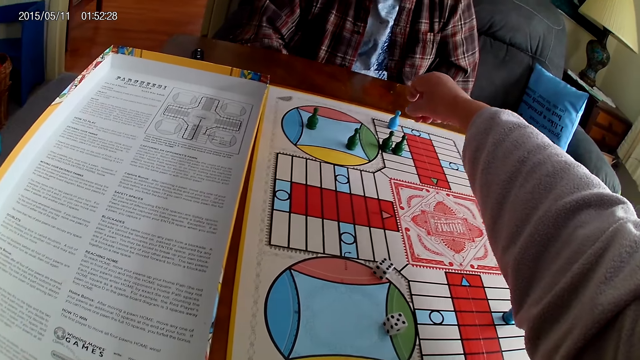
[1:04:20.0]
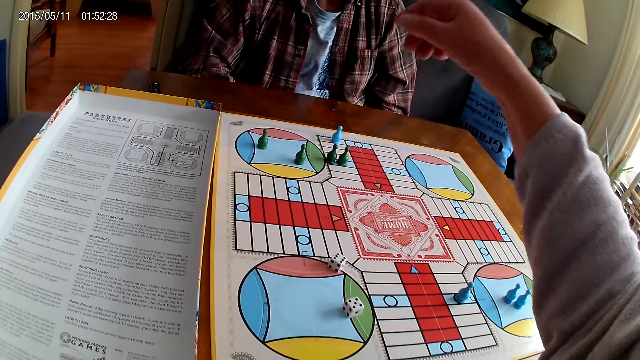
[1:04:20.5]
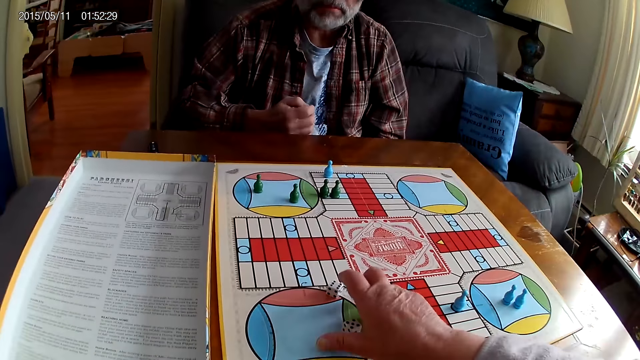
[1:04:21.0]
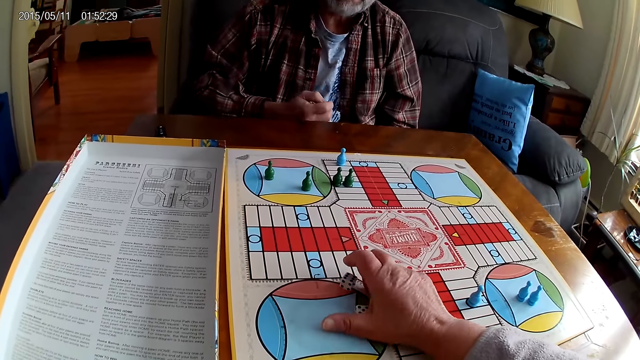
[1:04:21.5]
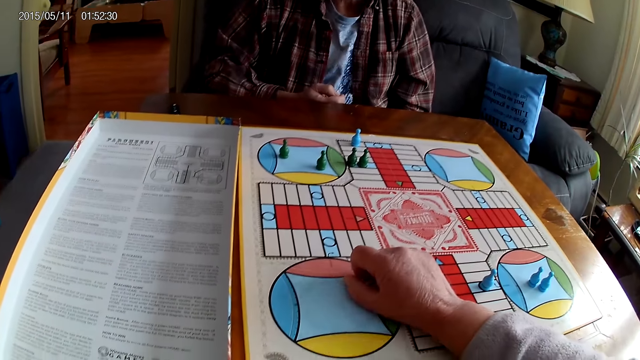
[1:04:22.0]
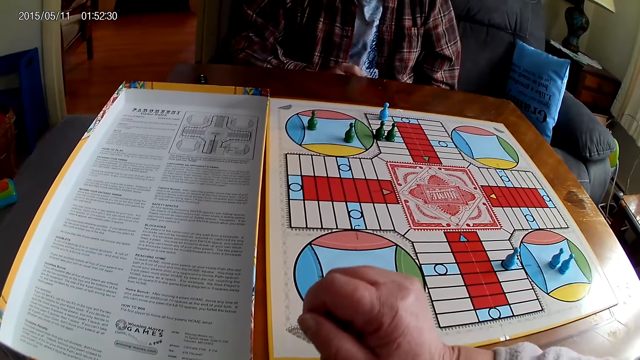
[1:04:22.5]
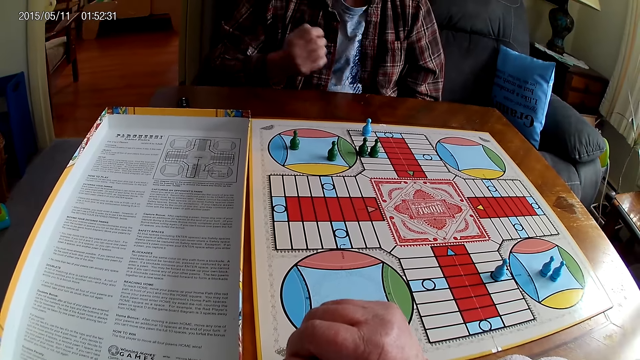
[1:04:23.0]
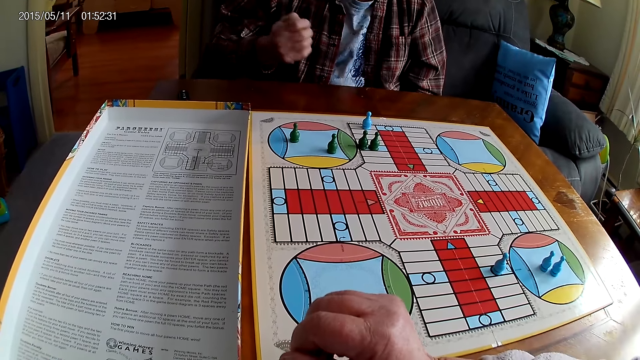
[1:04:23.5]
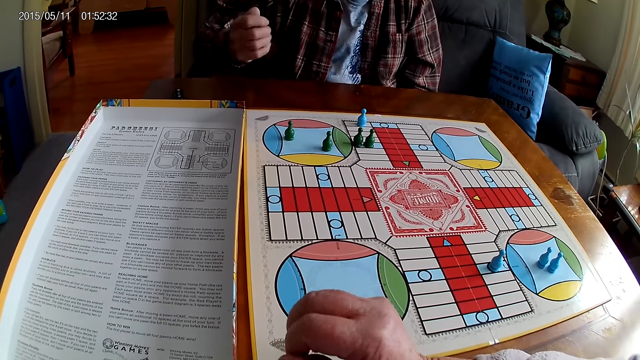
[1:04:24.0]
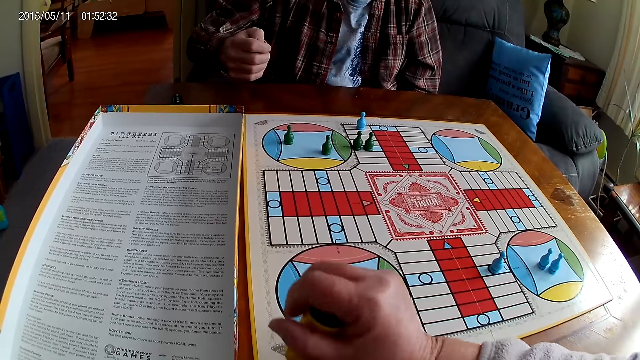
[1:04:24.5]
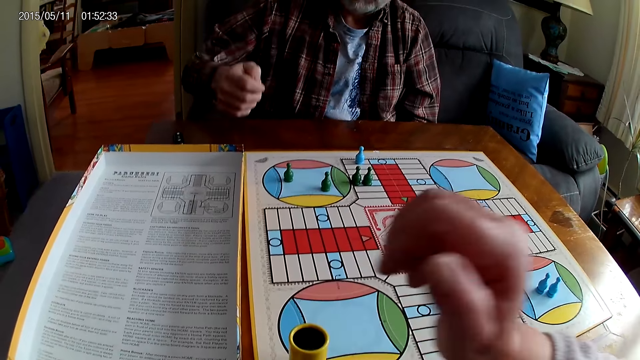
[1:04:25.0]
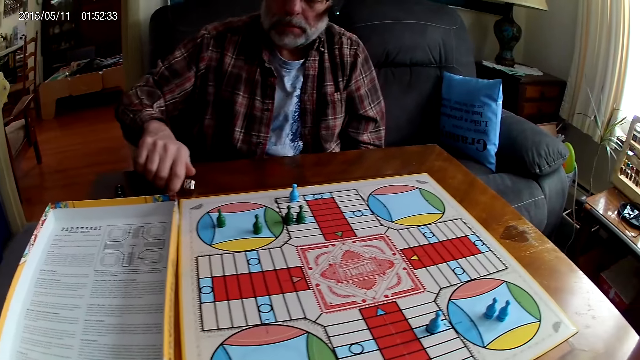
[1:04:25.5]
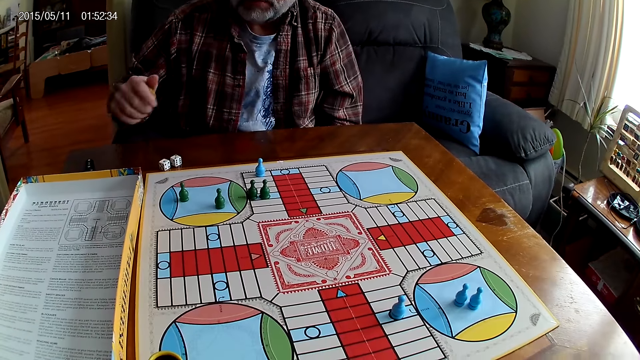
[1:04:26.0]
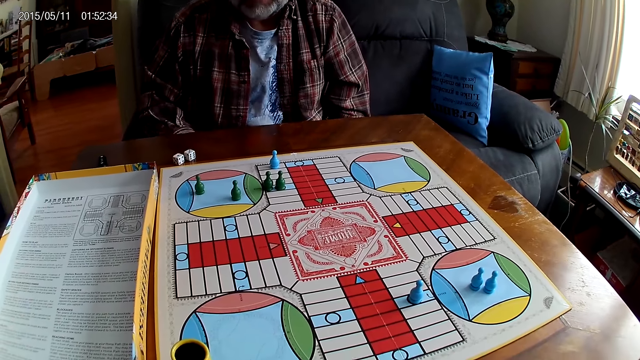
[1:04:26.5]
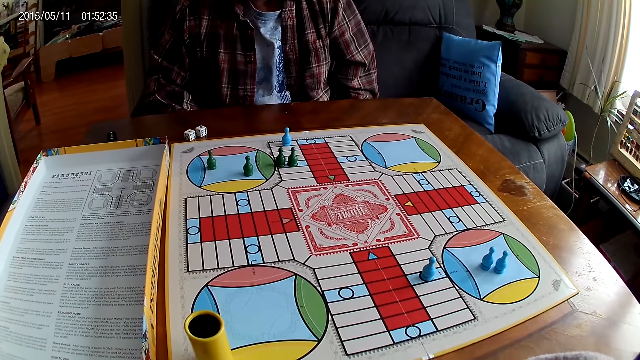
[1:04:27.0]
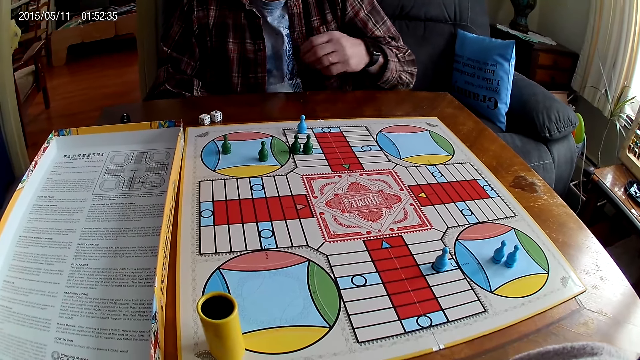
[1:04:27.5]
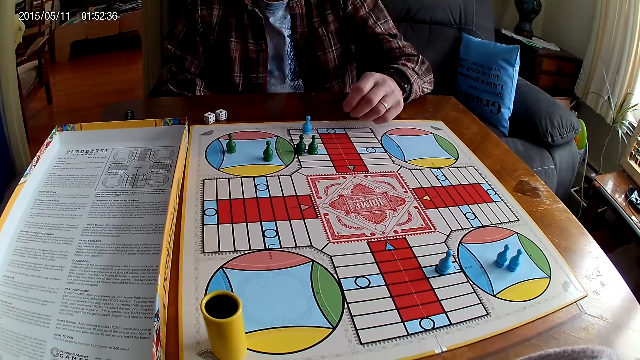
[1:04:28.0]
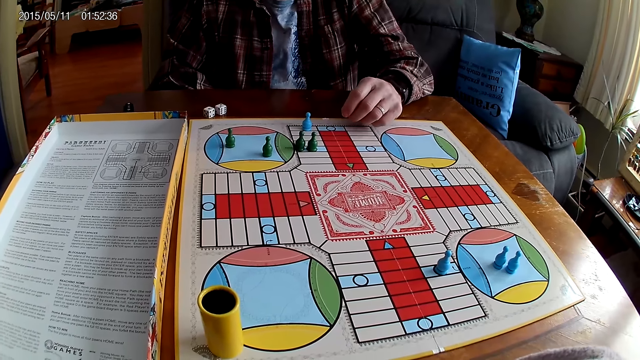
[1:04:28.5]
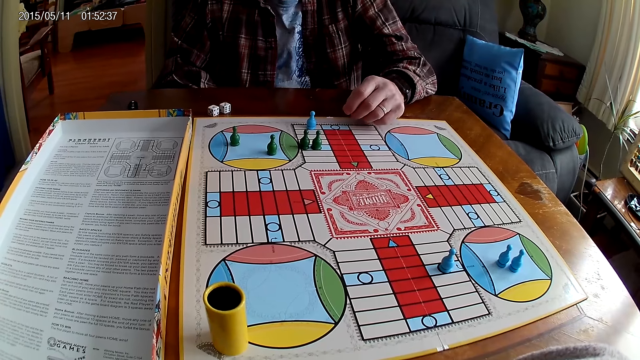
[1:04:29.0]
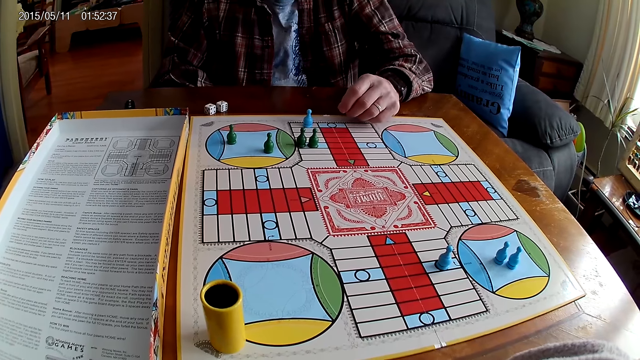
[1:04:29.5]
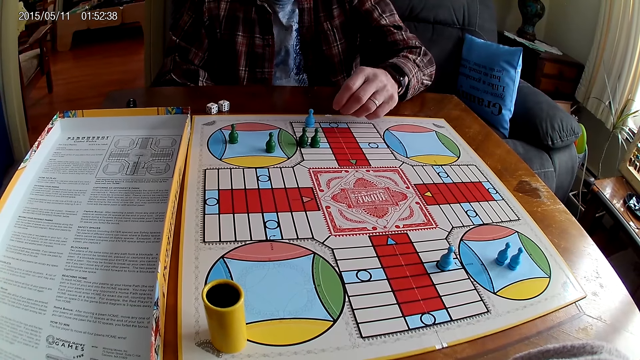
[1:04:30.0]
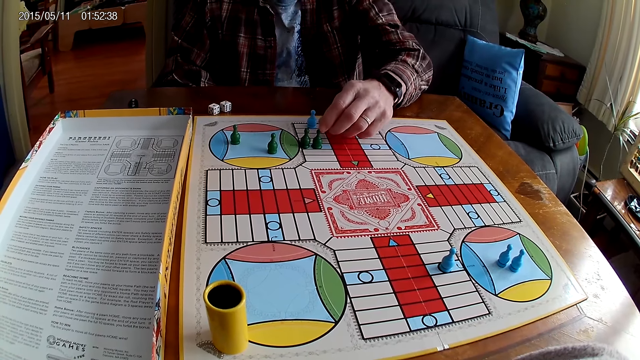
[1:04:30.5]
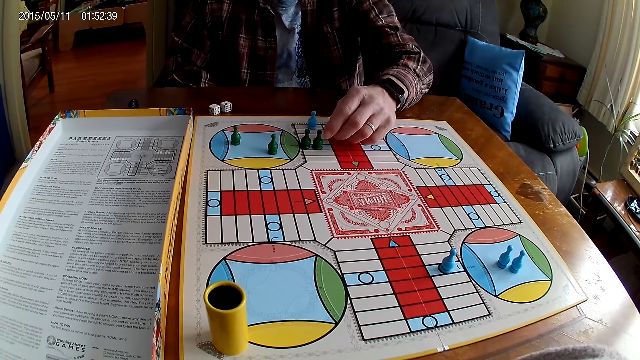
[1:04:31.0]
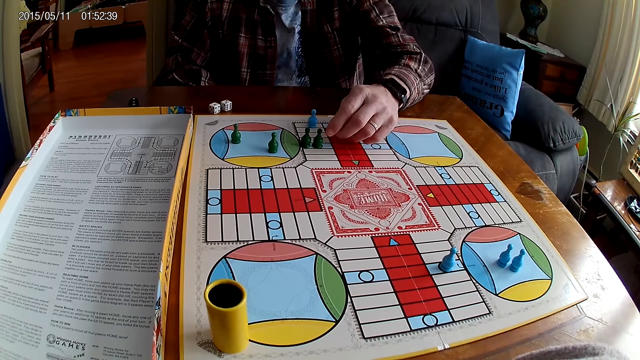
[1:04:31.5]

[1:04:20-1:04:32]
The camera wearer puts a Ludo pawn on the board. They take the dice from the Ludo board with the right hand. A man holds a dice shaker. The camera wearer puts the dice in the container. The man shakes the container. The camera wearer puts the Ludo pawn into the dice shaker. They drop the container on the Ludo. The man drops the dice from the container on the Ludo board. The man stares at the board. The camera wearer stares at the Ludo board. They stretch a hand.

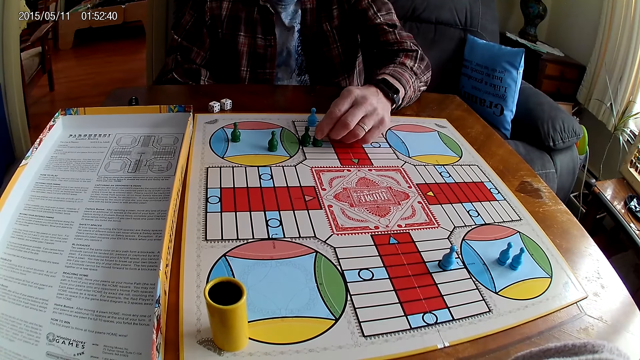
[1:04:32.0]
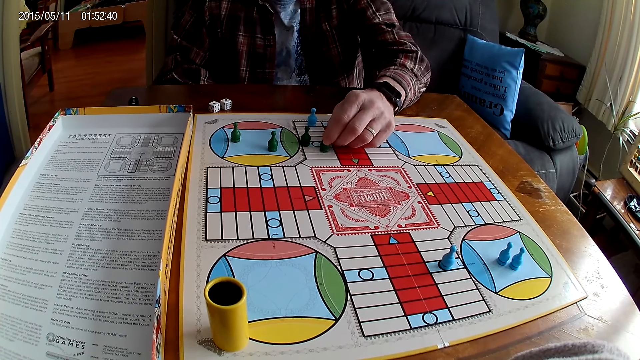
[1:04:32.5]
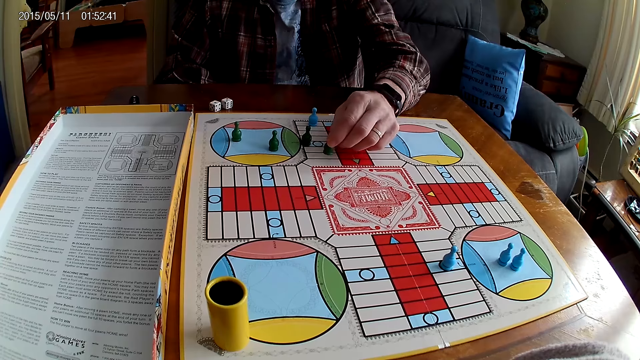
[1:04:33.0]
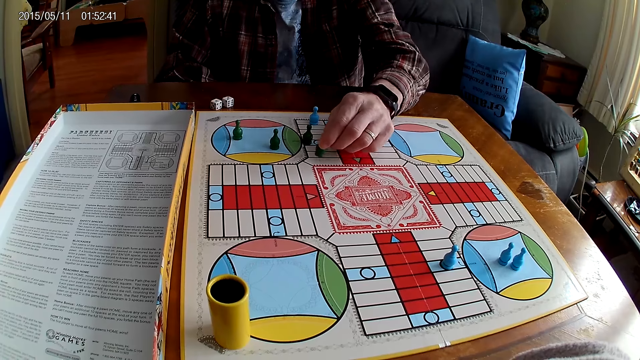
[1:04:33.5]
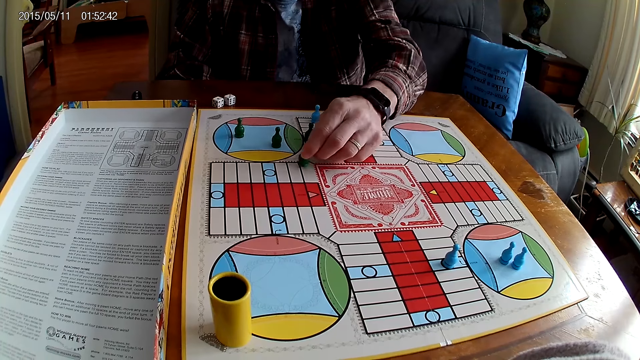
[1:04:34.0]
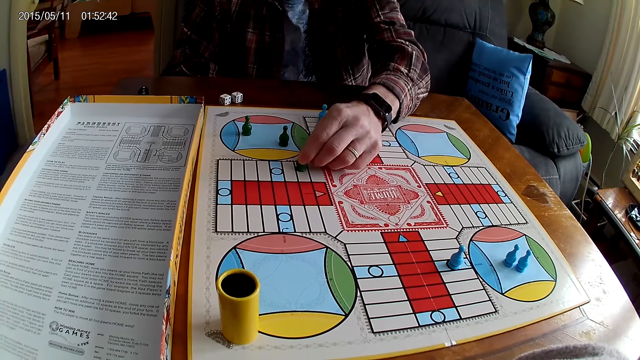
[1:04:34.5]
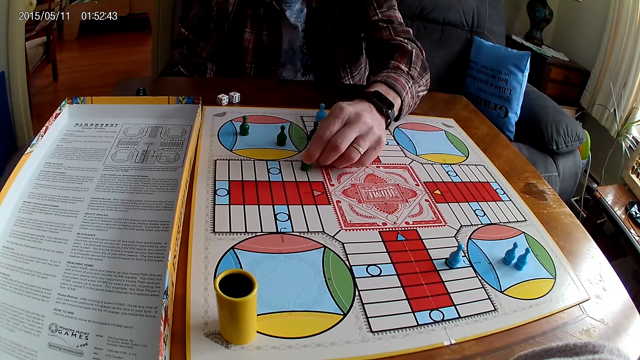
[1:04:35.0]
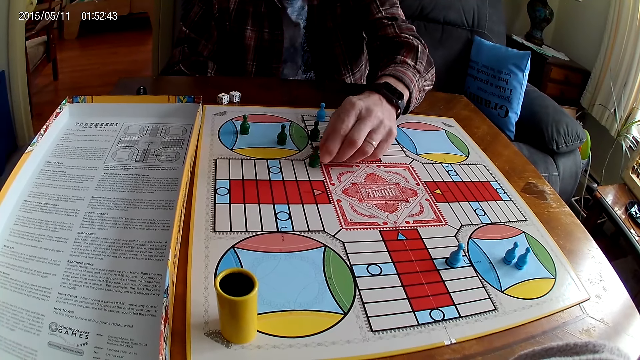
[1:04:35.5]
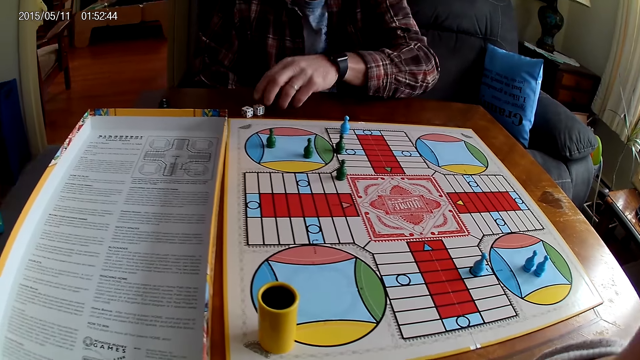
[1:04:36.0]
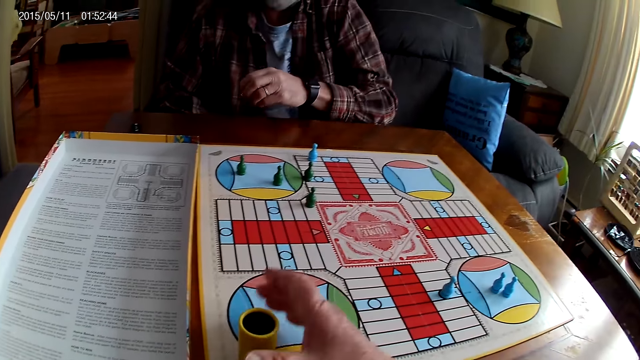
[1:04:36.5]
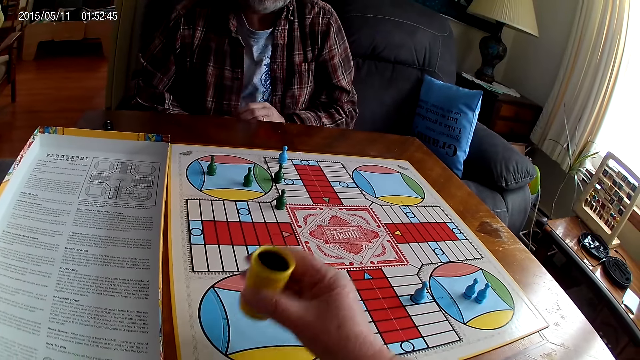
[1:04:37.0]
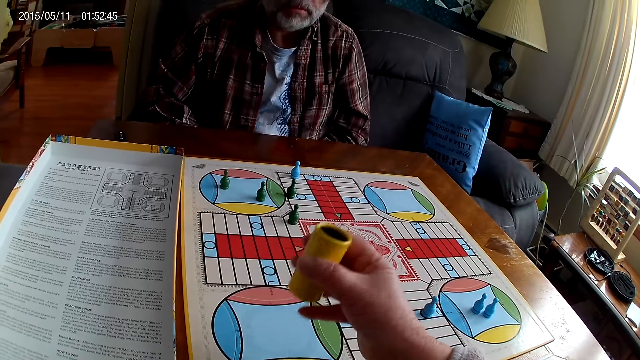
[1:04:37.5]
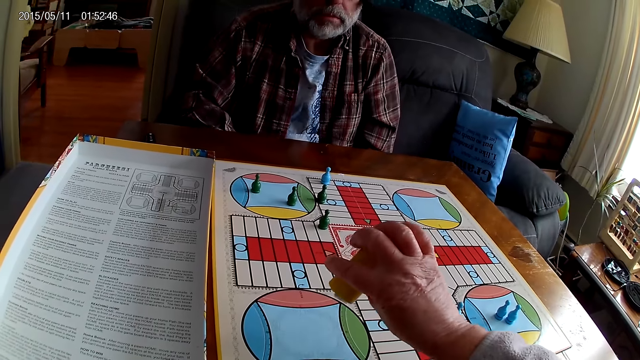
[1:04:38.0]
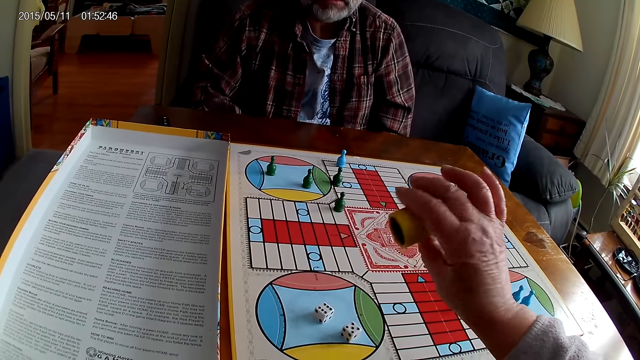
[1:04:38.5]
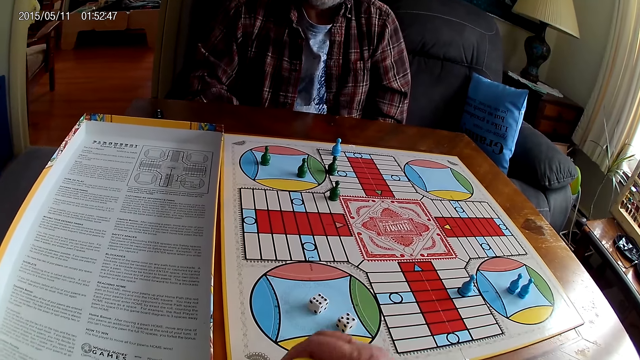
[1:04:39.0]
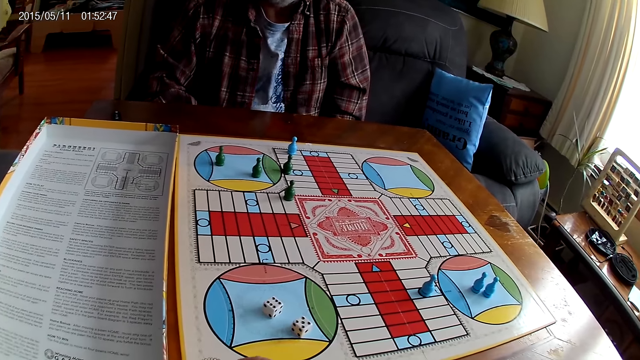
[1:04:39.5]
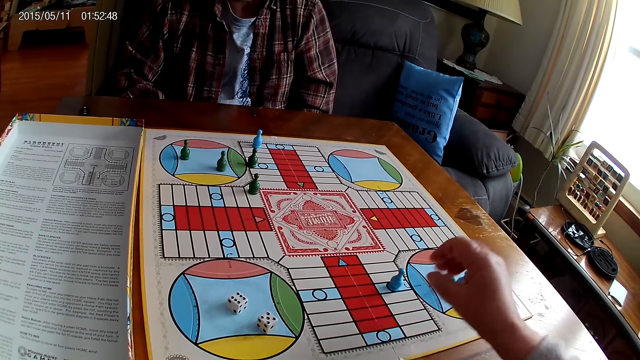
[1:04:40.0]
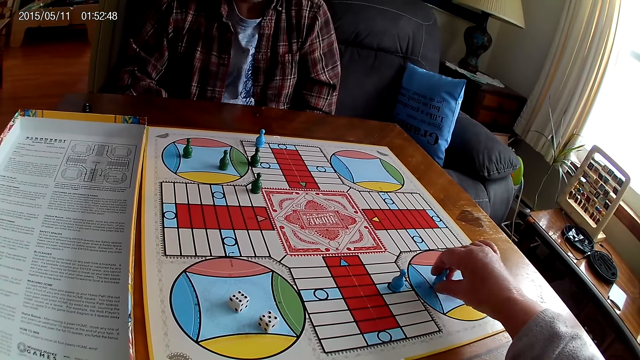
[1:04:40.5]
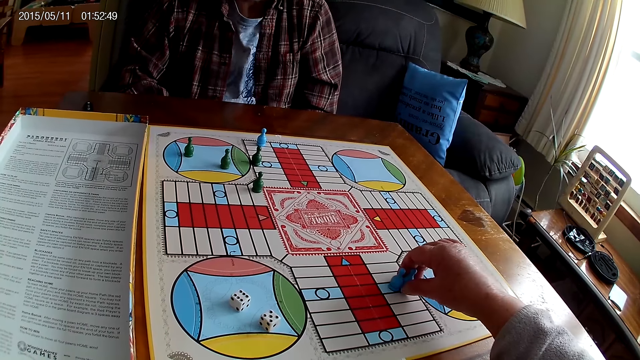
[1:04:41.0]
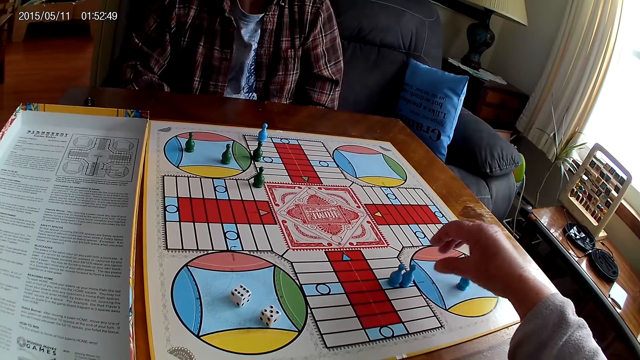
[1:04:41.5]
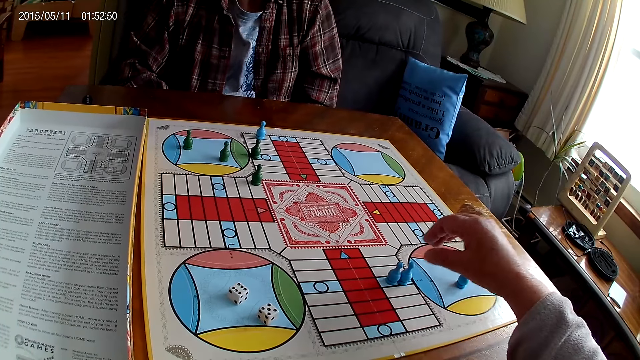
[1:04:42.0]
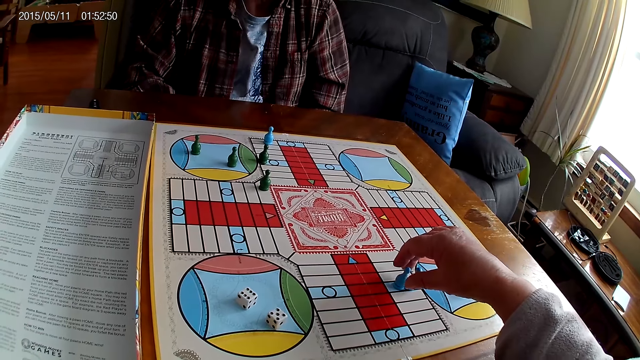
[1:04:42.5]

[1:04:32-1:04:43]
The camera wearer counts steps on the Ludo board with the chess. A man picks up the Ludo pawn, moves the Ludo pawn and places the Ludo pawn on the board. The man takes the dice from the Ludo board with the right hand. The camera wearer takes the container from the table with the right hand. They shake the container. The man puts the dice into the dice shaker. The camera wearer drops the dice from the container on the Ludo board. The man stares at the board. The camera wearer drops the container on the table. They move the chess on the Ludo board. They pick up the Ludo pawn and place the Ludo pawn on the board.
